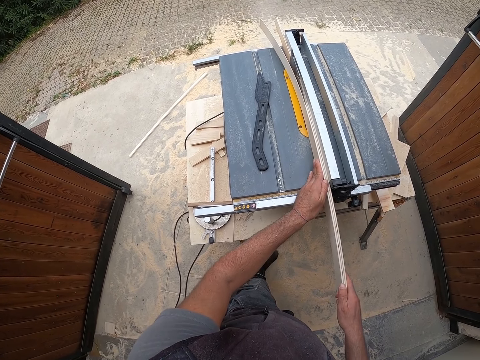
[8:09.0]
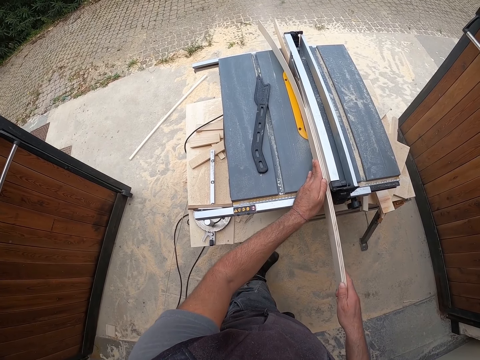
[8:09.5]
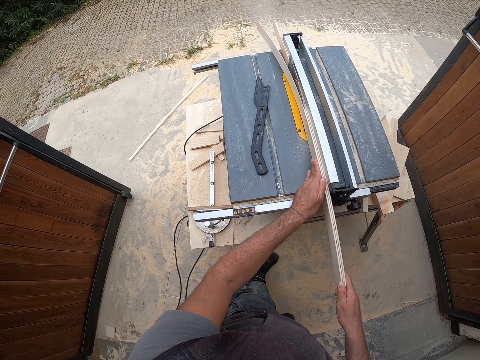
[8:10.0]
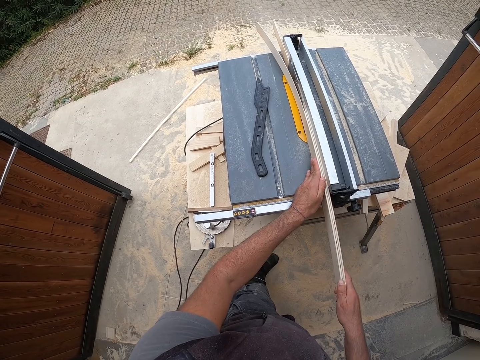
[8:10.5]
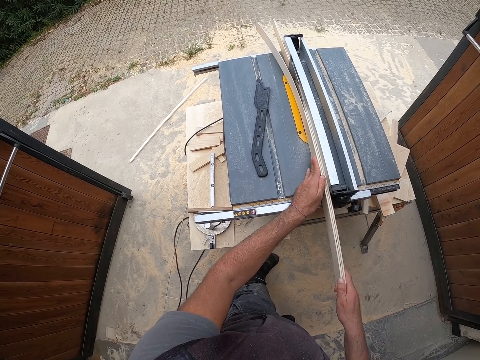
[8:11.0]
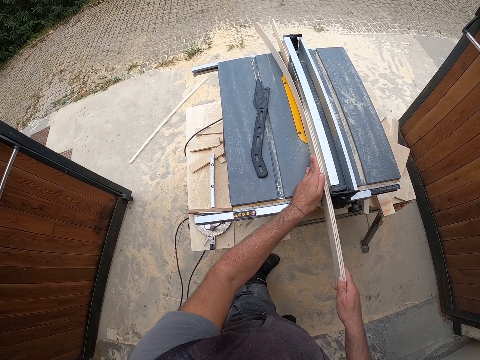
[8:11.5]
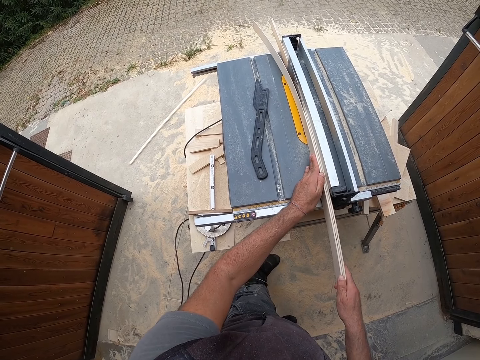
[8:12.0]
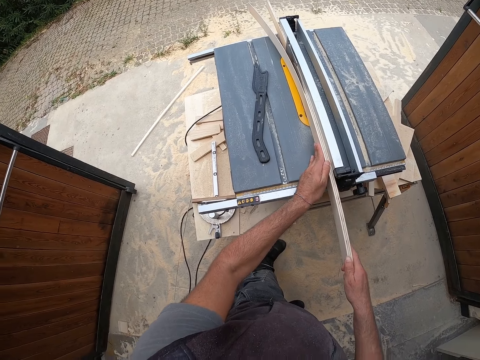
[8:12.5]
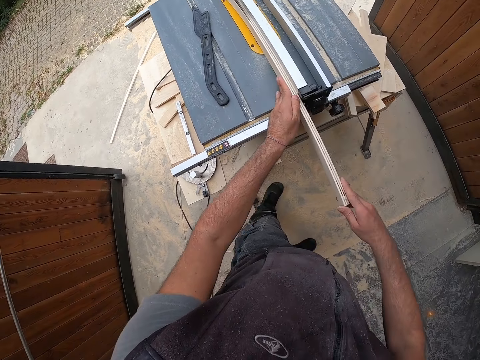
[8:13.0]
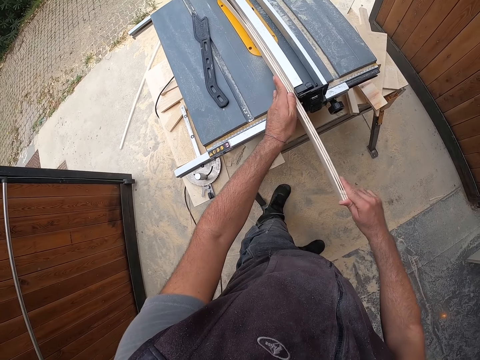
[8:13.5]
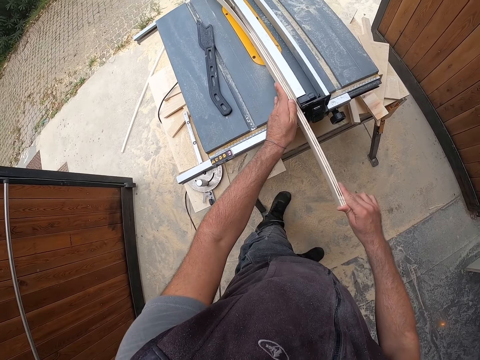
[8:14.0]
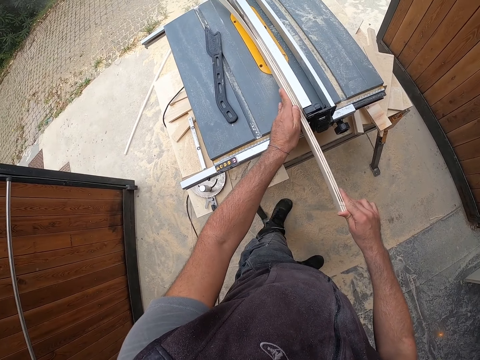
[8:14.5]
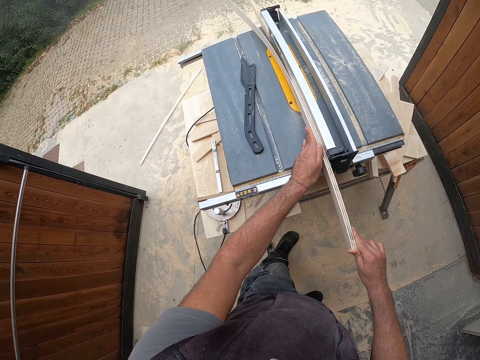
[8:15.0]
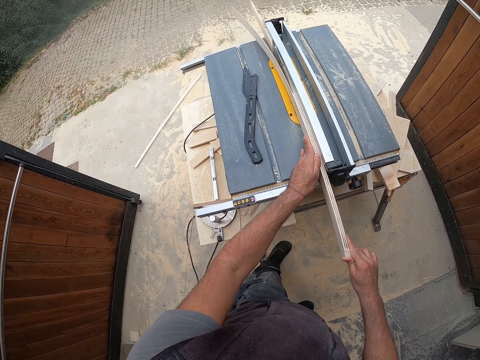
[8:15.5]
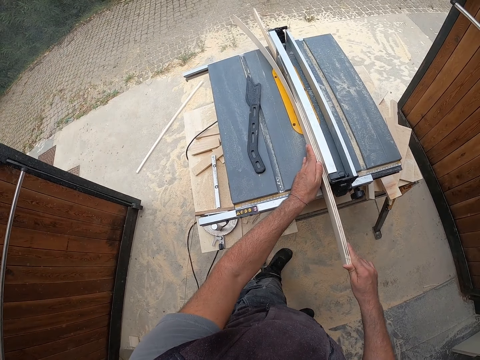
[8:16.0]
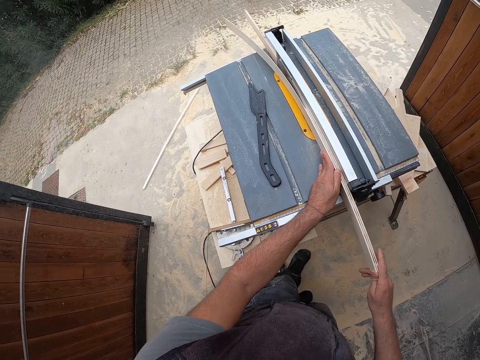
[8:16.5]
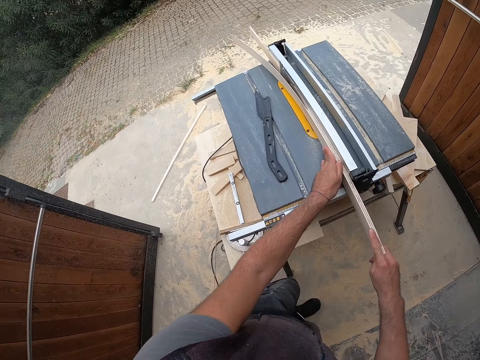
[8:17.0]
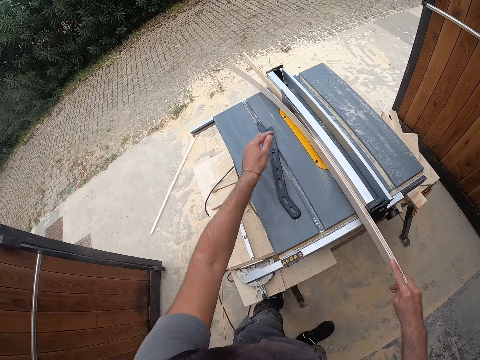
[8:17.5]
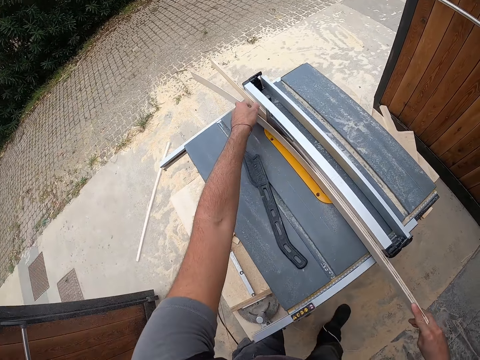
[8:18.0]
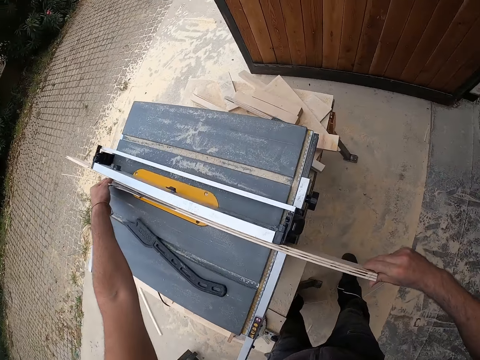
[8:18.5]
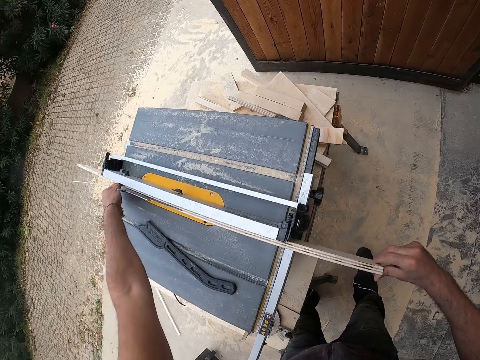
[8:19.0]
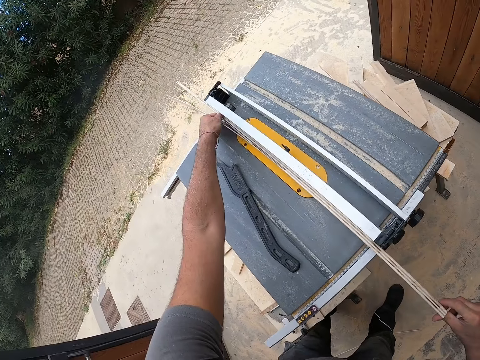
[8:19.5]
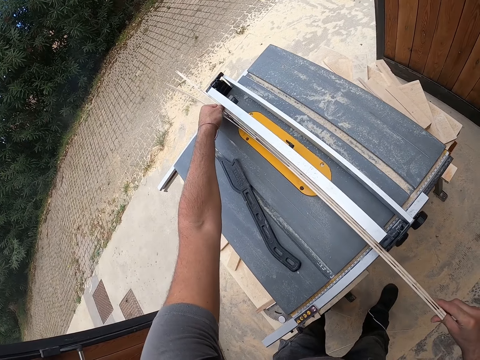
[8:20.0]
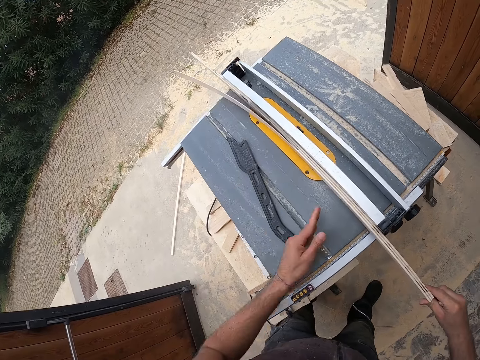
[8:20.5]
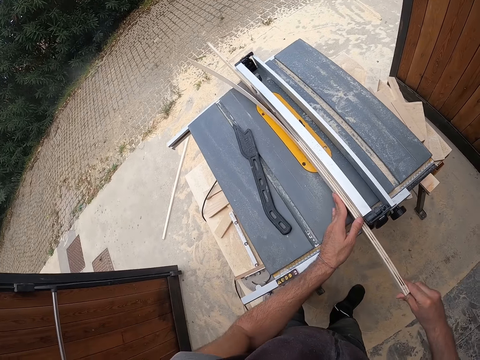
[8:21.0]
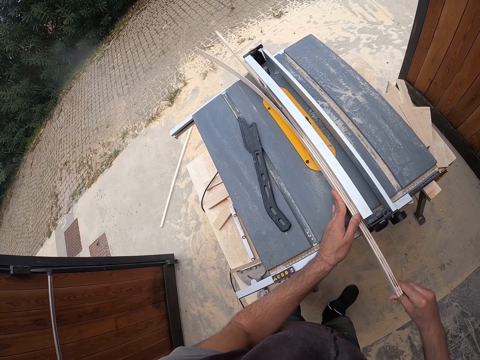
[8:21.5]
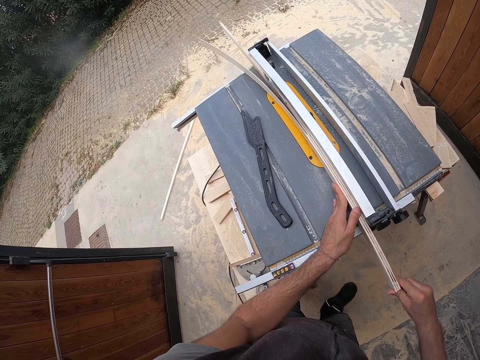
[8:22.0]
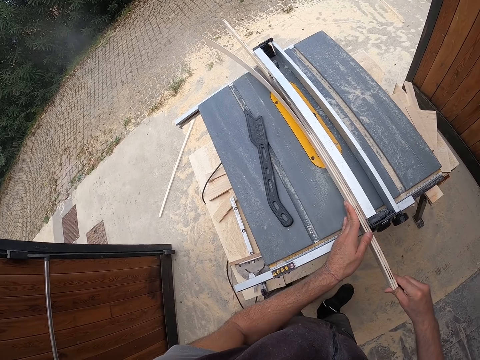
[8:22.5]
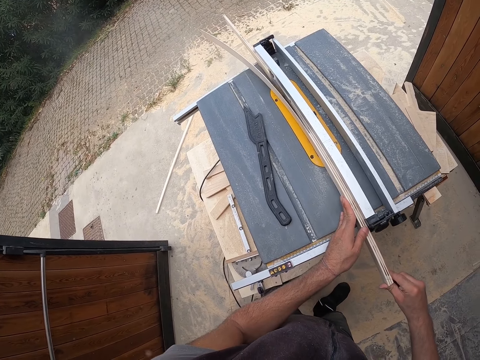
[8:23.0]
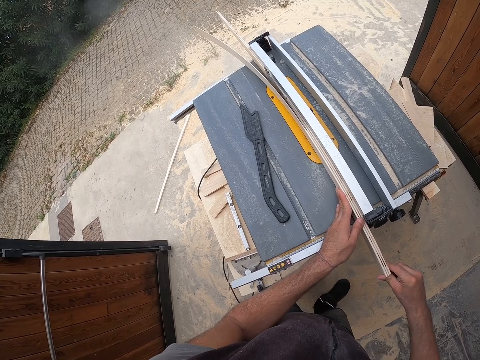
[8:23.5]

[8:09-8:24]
The camera wearer adjusts a hand on the piece of wood. They move the piece of wood on a machine. They remove the left hand on the piece of wood. They move the piece of wood on the machine. They hold the wooden plank on both ends with both hands. They place a hand on the piece of wood. They move the piece of wood on the machine. They hold the wooden plank on one end with both hands.

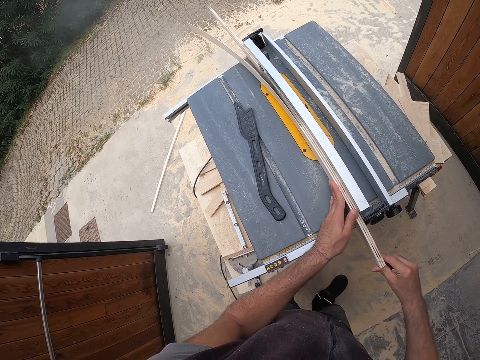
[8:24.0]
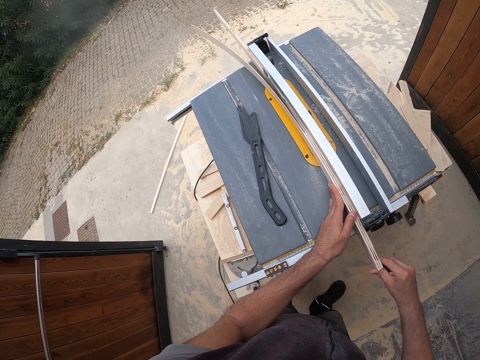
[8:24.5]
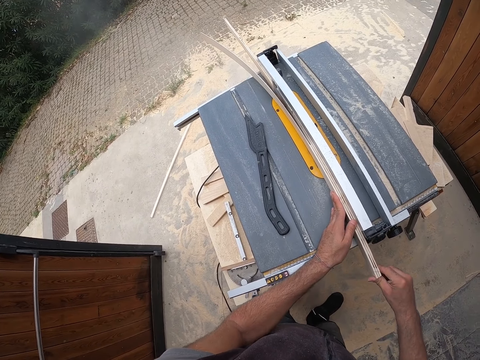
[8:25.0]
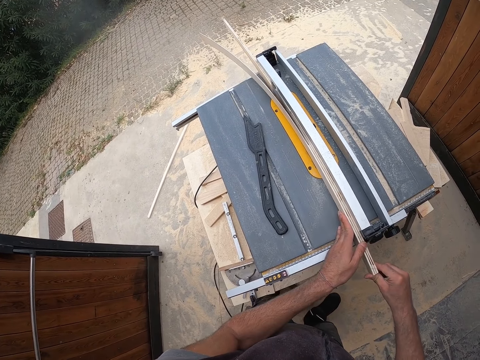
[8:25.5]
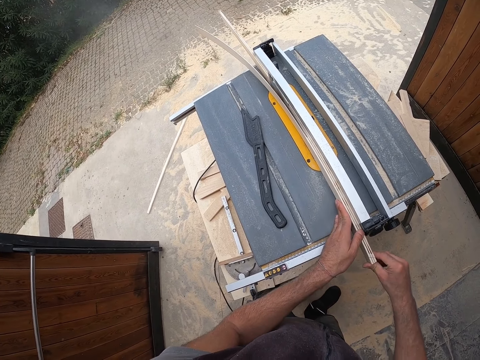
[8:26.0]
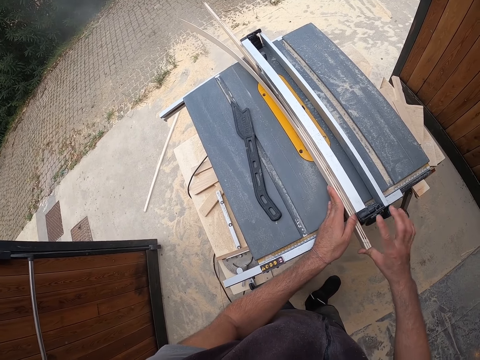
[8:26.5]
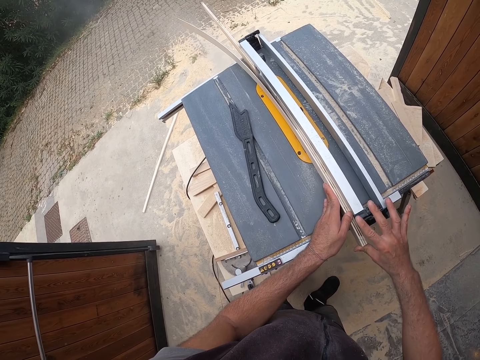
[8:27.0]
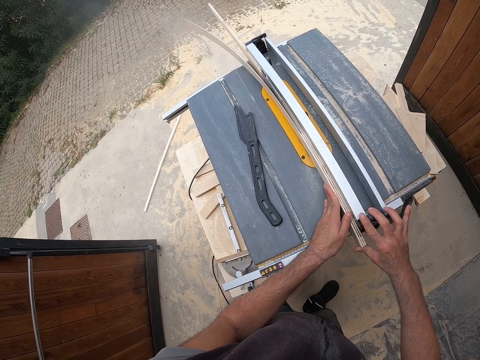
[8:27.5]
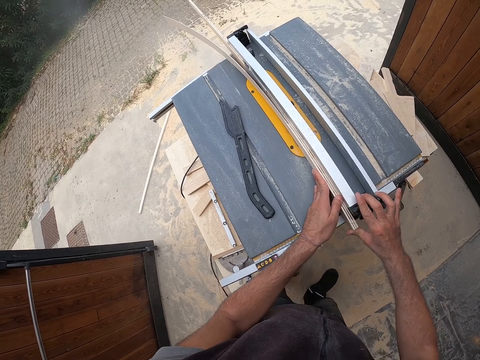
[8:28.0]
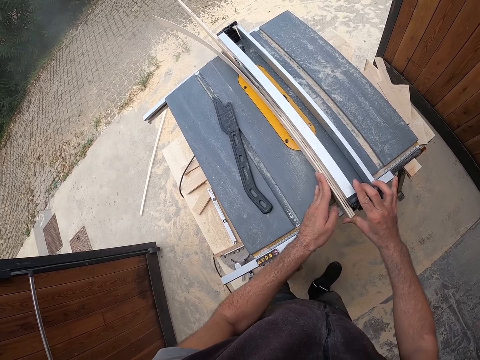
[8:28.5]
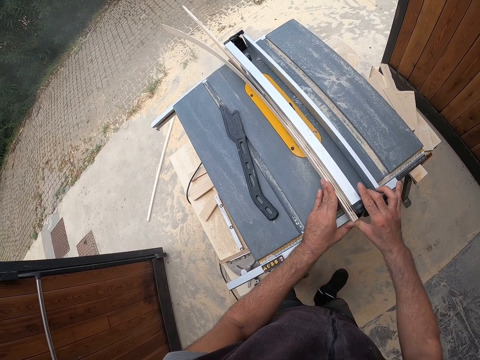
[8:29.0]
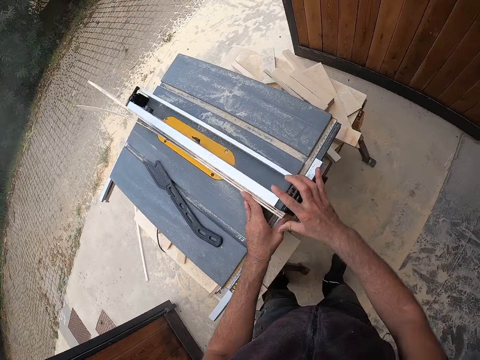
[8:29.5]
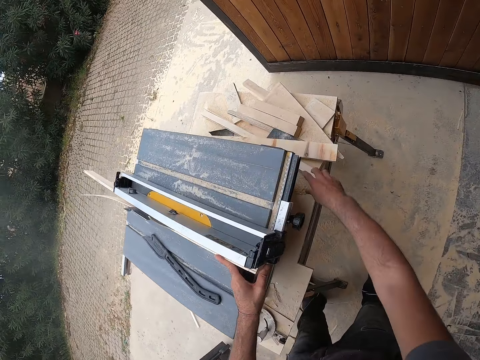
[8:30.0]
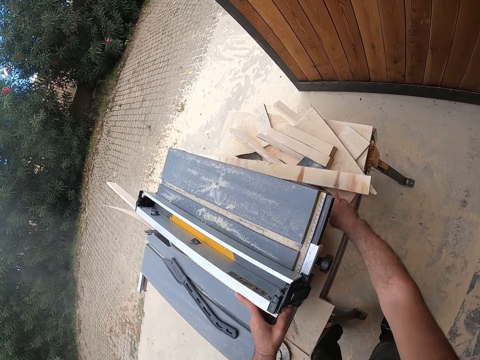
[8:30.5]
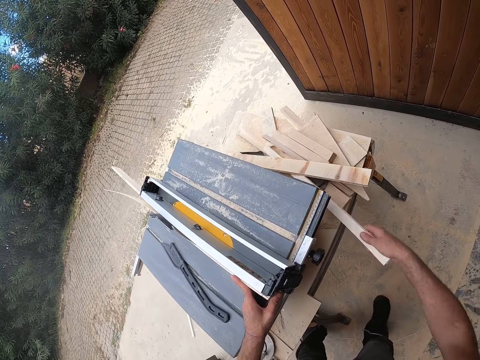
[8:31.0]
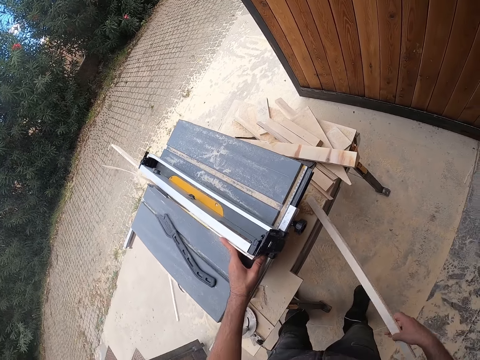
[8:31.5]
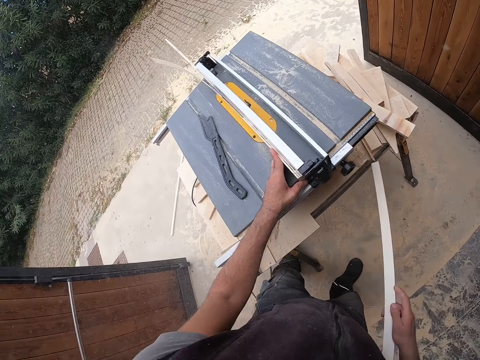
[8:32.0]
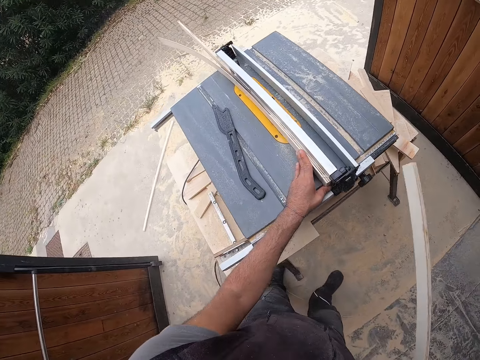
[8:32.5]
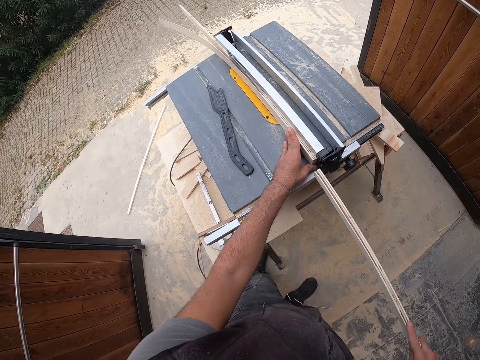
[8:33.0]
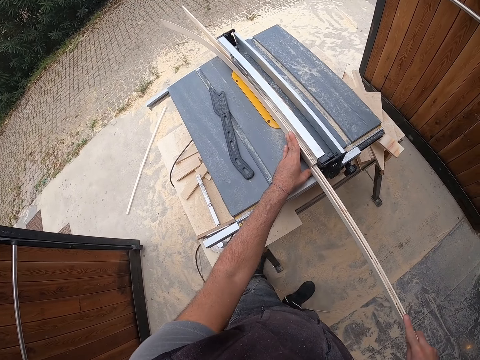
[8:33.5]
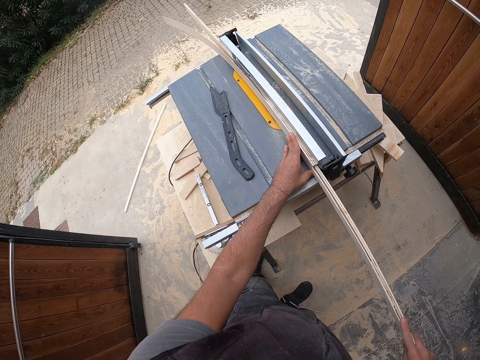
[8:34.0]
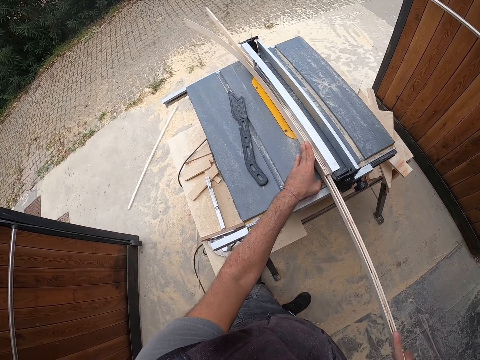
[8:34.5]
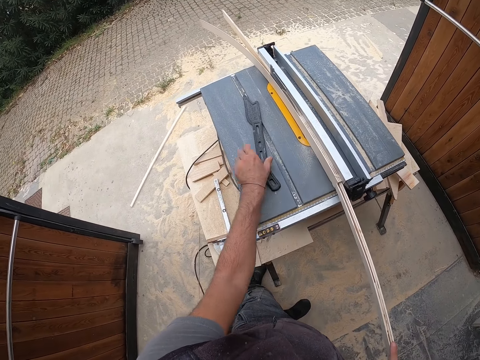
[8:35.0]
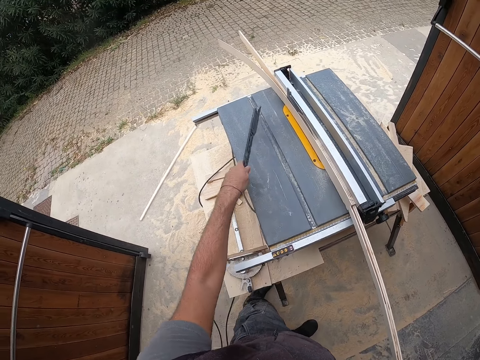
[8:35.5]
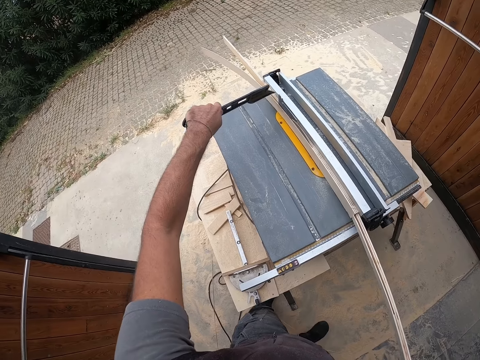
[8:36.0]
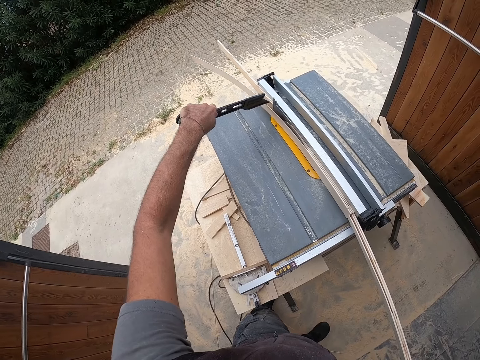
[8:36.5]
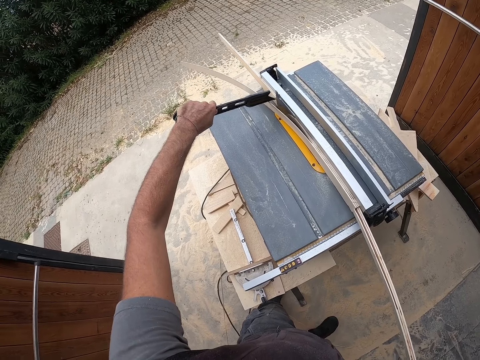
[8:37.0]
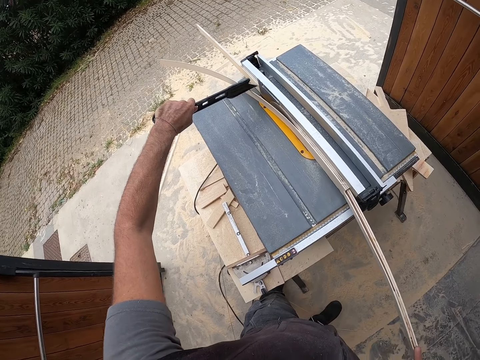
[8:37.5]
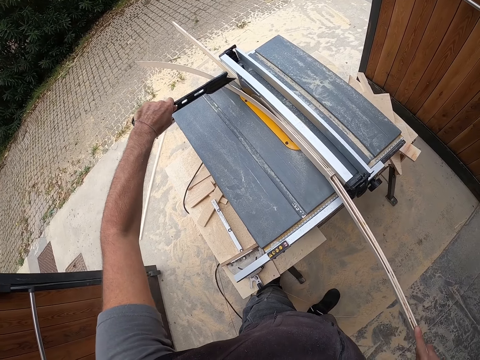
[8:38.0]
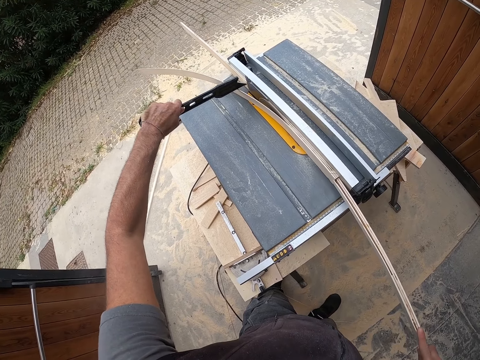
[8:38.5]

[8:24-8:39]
The camera wearer adjusts a hand on the piece of wood. He moves the piece of wood on a machine. He places a finger on the machine. He moves the piece of wood on the machine. He holds the wooden plank with his left hand. He picks up a stick from under the table with his right hand. He flips the piece of wood. He places the piece of wood against a piece of wood on the machine. He moves the piece of wood on the machine. He pushes the wooden plank on the table with the wooden plank in his right hand. He picks up the push stick on the table with his left hand. He stabilizes the wooden plank on the table with the push stick in his left hand.
